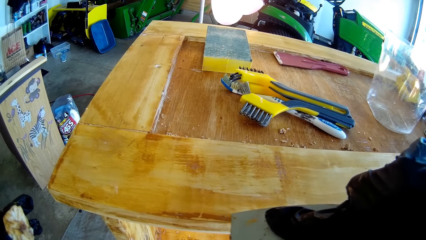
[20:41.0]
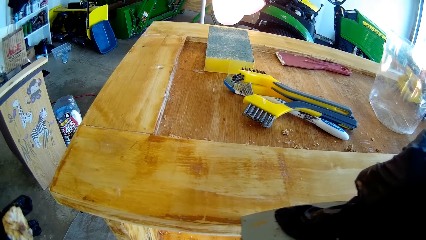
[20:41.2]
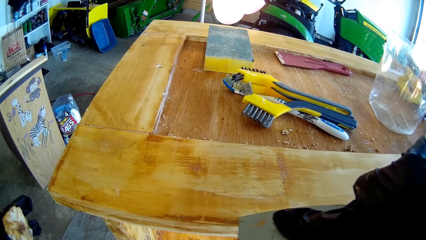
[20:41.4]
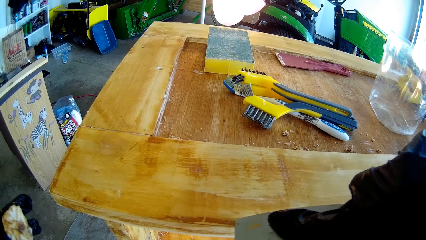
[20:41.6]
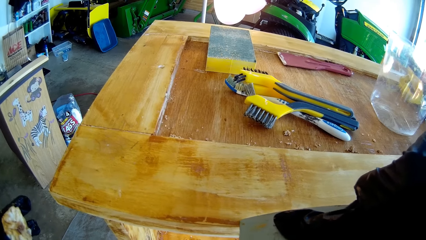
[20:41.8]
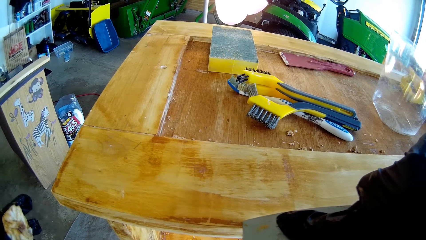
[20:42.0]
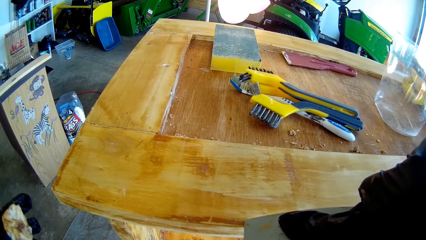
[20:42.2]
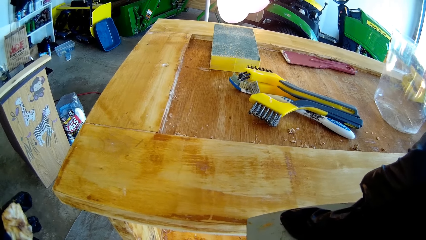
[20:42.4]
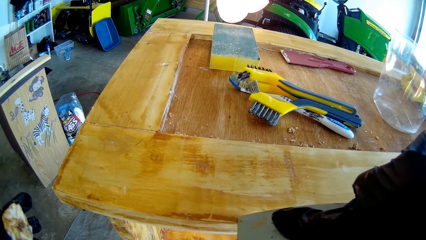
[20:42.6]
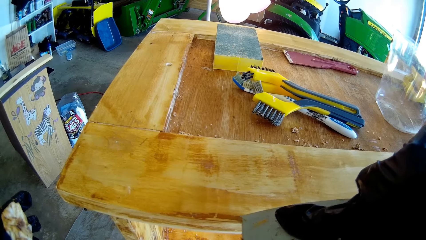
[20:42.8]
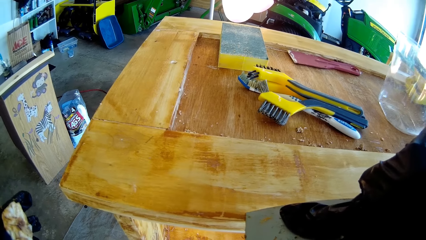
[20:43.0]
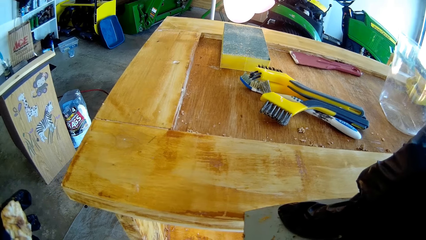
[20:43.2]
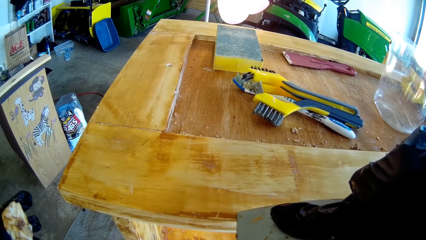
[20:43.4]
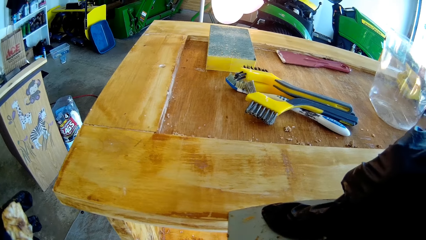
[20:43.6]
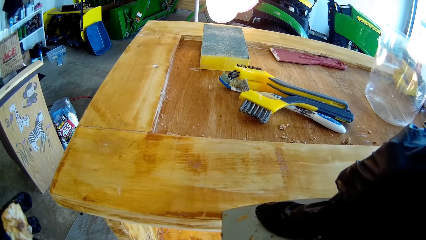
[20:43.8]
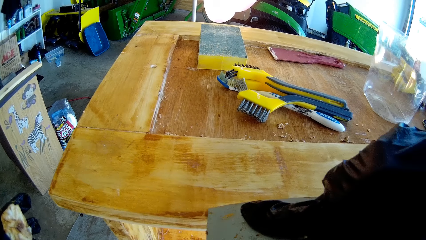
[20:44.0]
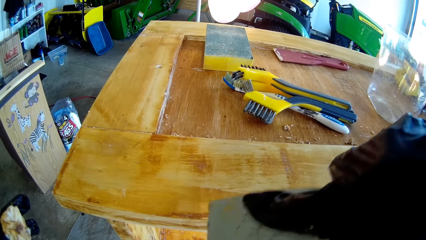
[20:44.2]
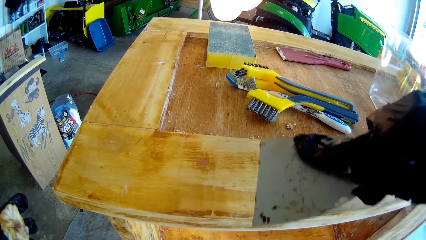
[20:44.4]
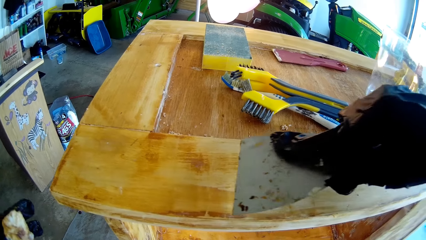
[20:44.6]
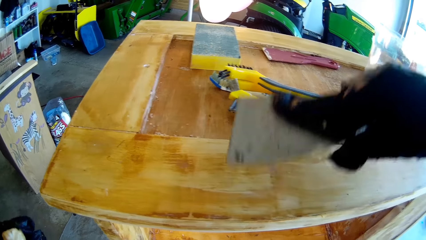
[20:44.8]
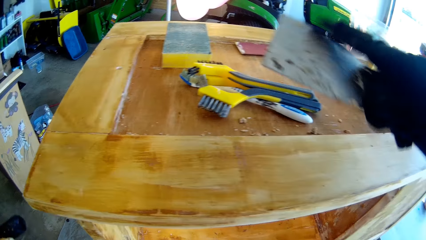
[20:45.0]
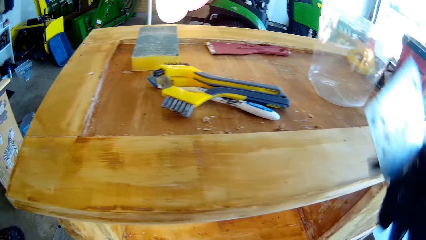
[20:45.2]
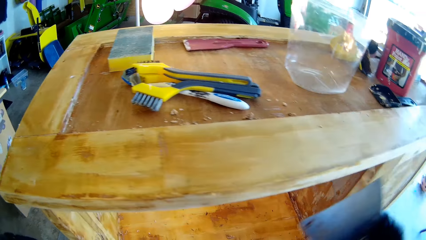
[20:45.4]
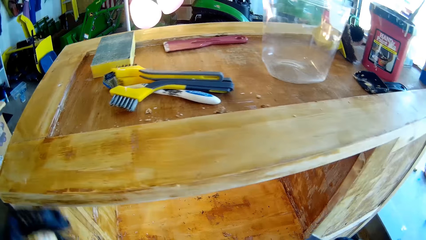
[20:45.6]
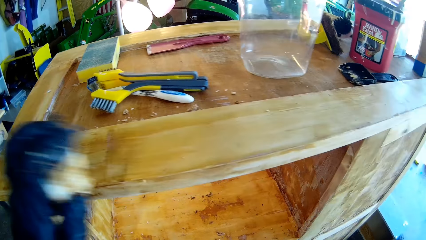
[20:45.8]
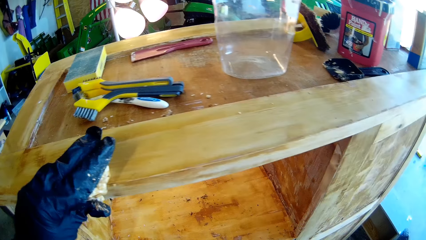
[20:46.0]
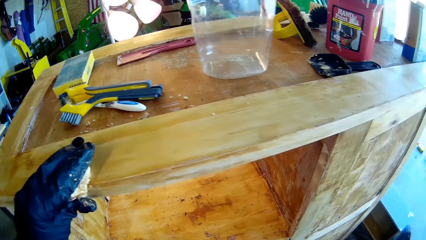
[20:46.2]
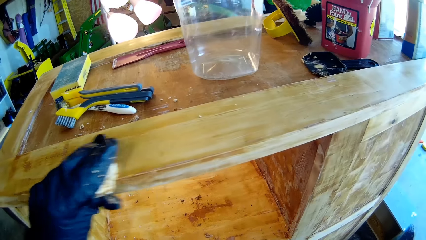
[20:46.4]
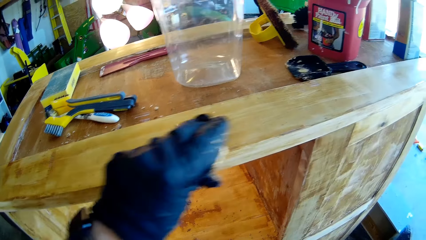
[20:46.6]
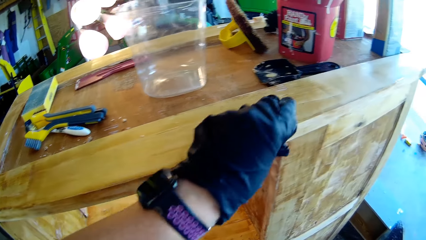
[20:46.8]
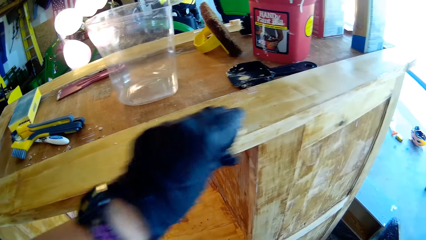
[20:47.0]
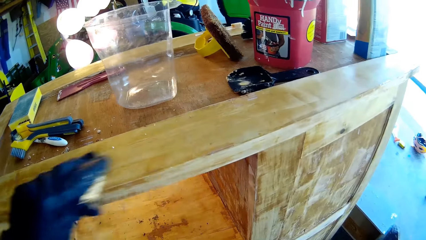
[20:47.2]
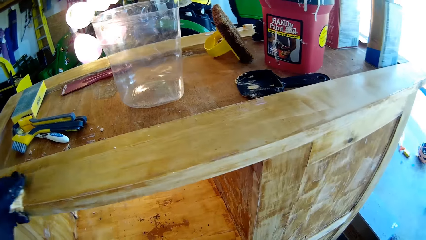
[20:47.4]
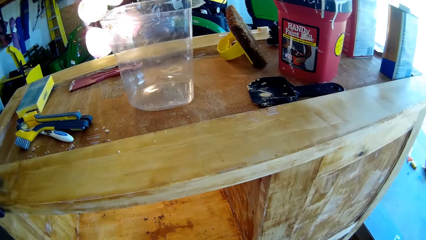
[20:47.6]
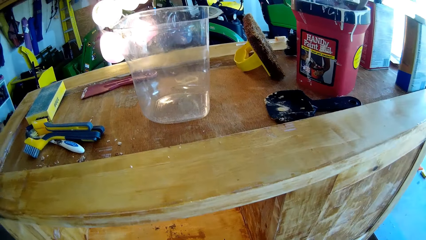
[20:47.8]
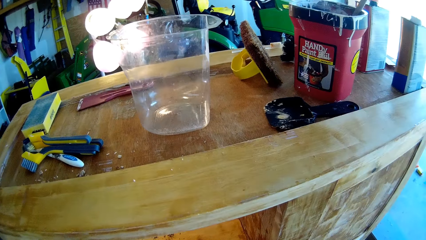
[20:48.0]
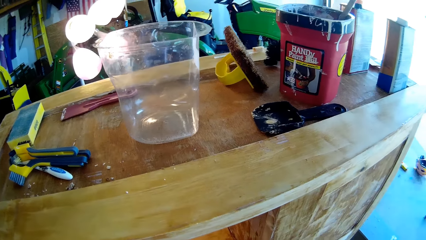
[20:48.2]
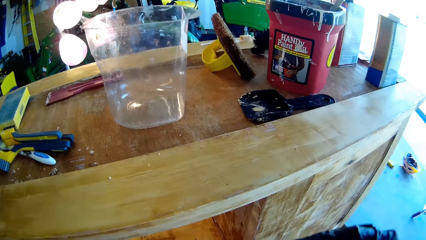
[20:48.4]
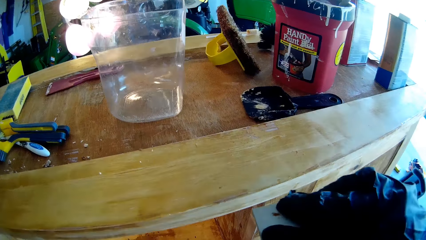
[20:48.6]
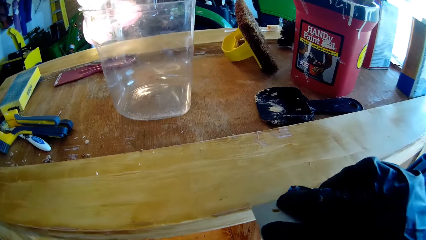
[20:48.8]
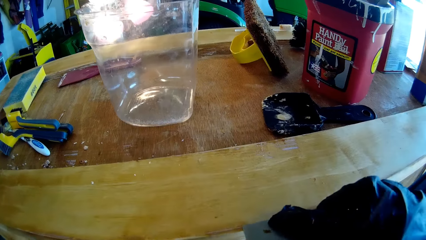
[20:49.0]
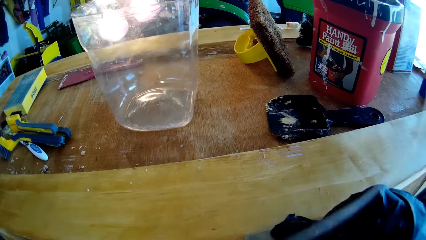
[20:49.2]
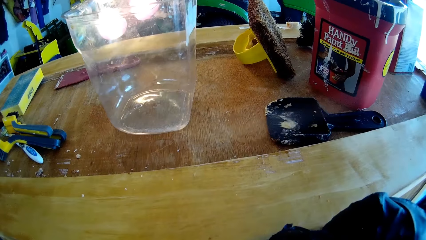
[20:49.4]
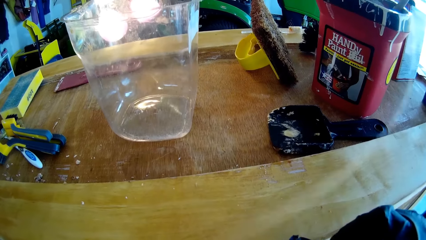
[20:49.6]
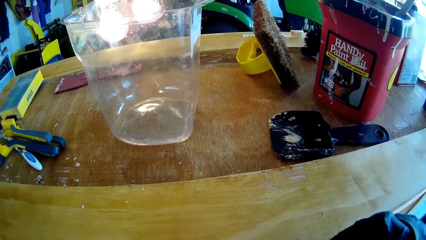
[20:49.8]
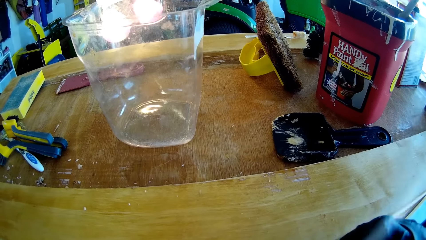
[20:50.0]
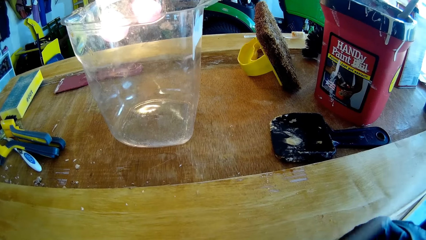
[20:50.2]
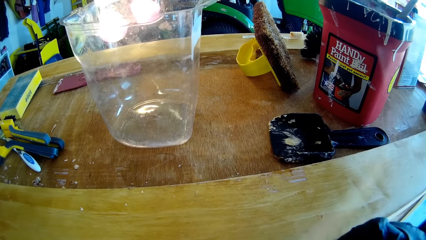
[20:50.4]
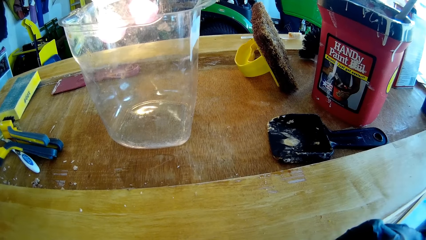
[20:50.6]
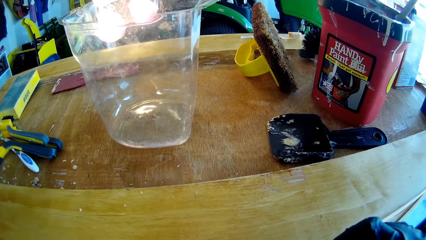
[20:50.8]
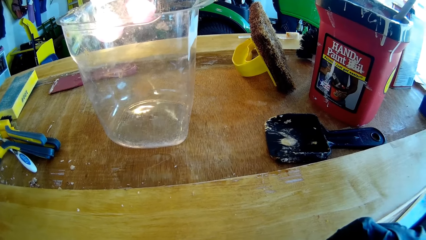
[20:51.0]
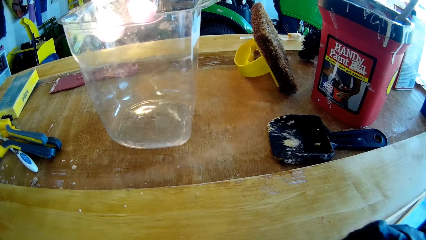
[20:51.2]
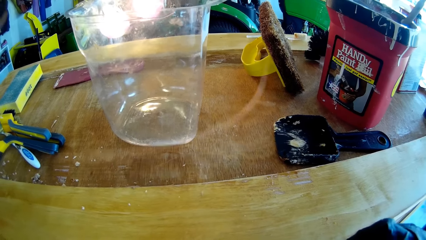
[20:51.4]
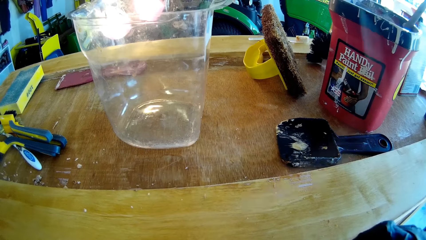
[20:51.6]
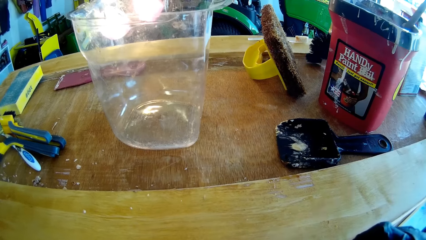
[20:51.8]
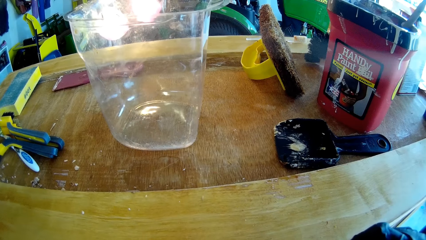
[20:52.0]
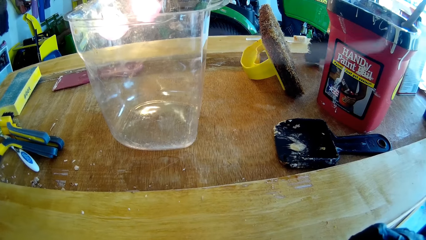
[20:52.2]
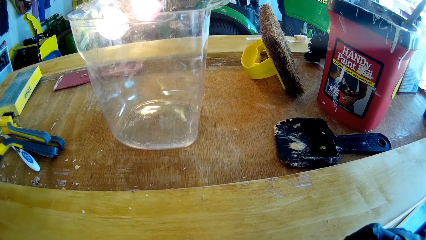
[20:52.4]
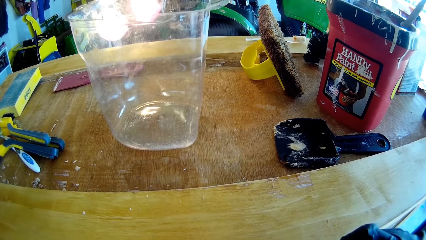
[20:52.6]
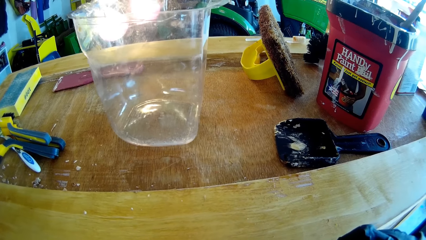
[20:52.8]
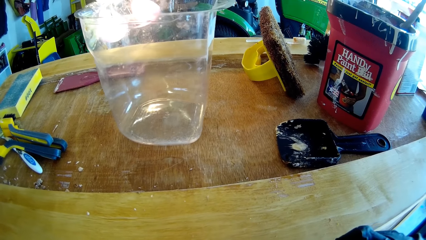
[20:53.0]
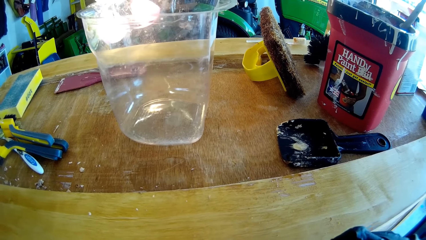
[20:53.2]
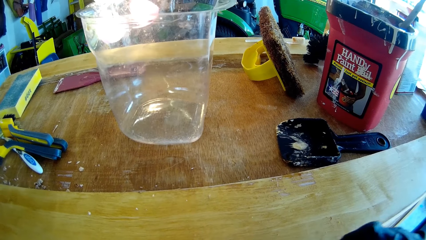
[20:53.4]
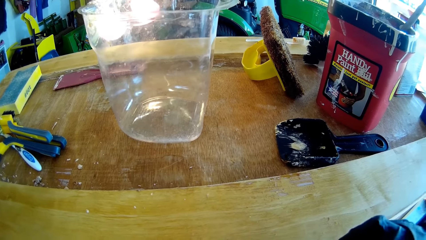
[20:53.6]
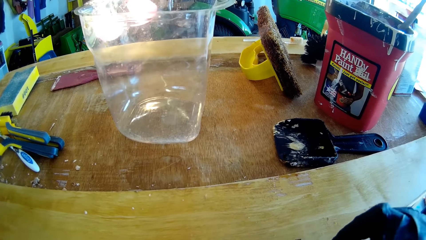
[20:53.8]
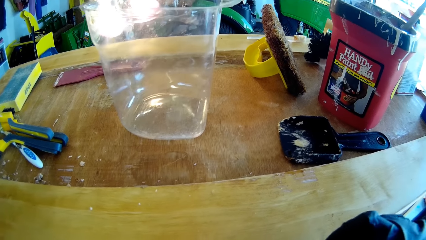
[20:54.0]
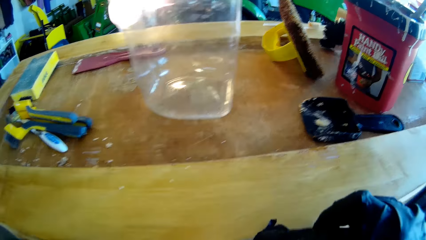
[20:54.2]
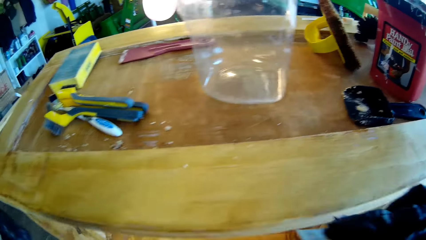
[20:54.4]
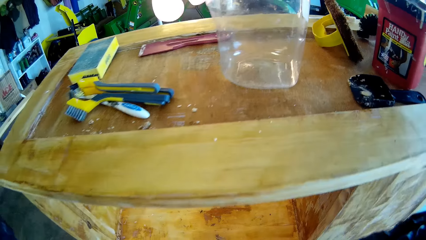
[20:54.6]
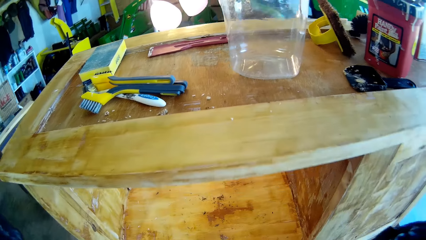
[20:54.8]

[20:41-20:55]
The camera wearer wipes the wood with a cloth. They shave the wood with a wood chisel.

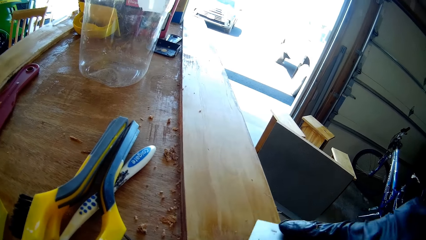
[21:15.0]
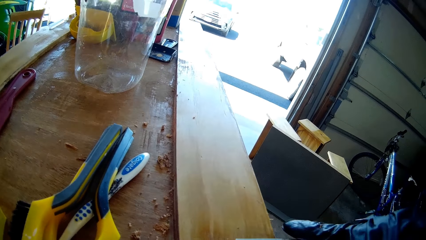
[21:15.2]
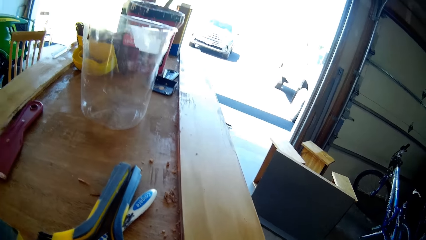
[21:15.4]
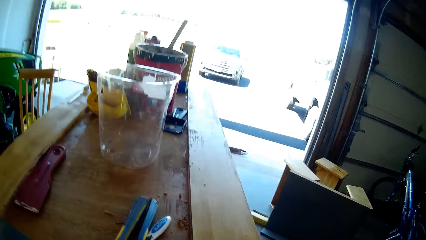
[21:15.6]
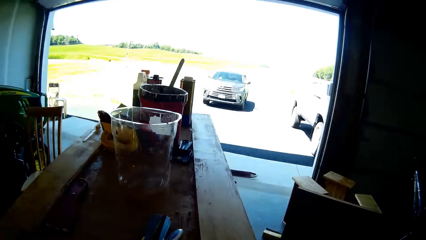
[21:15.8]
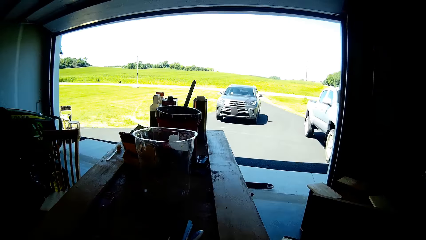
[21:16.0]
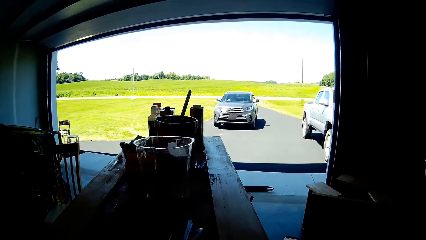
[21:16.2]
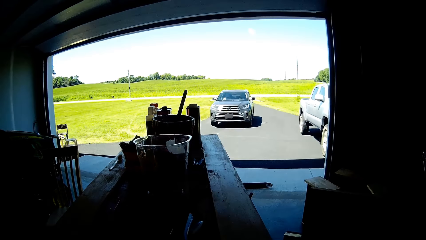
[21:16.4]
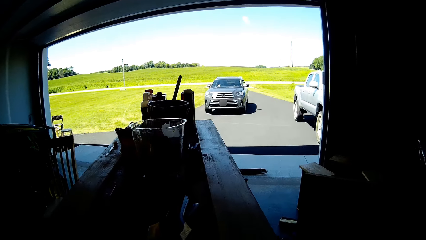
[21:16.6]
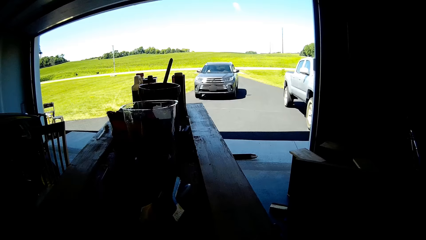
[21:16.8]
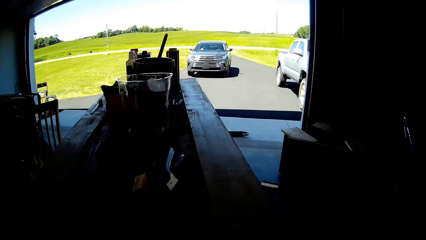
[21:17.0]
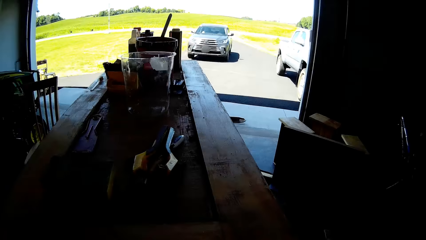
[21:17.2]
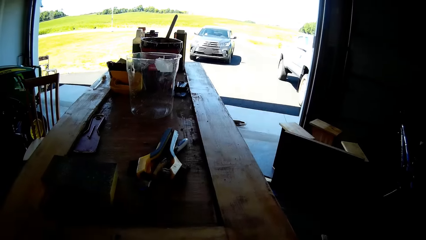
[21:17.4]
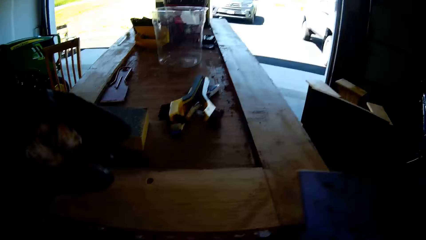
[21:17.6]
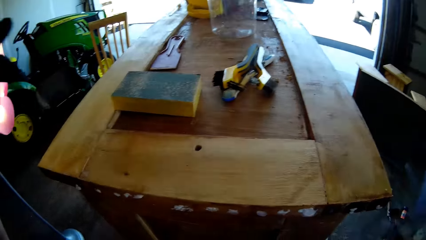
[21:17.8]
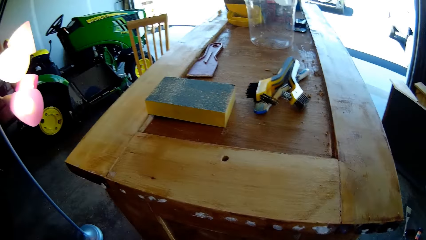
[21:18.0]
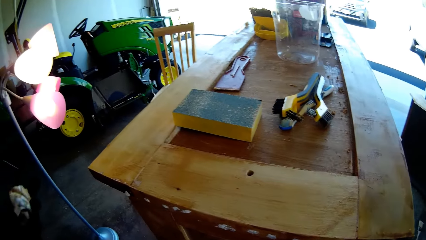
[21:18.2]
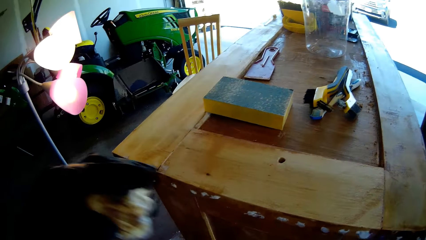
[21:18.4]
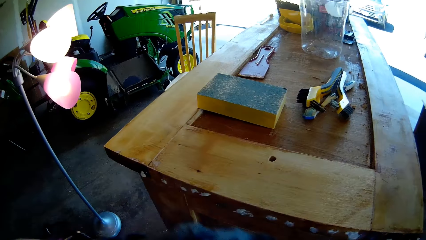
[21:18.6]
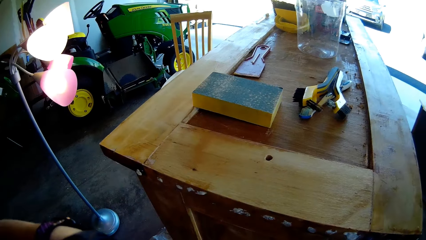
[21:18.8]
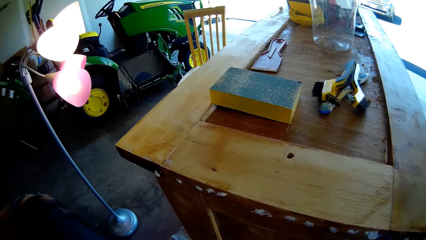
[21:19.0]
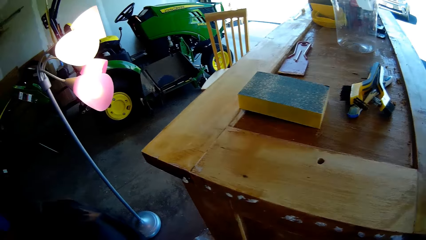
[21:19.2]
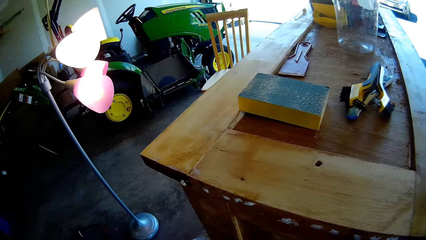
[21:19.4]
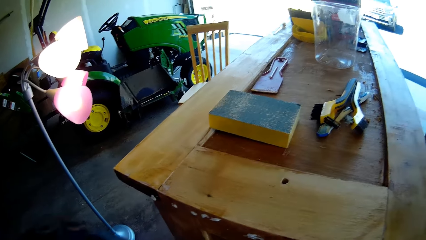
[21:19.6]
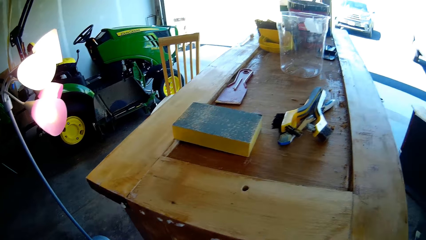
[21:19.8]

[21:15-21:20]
The camera wearer looks around.
